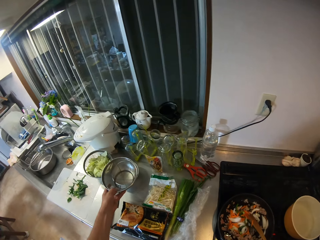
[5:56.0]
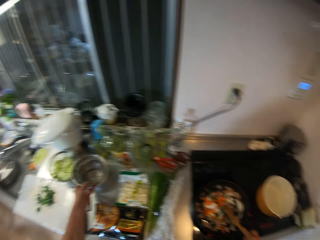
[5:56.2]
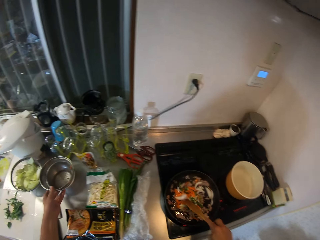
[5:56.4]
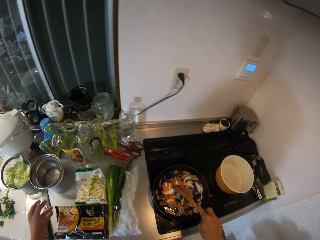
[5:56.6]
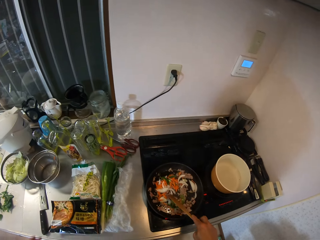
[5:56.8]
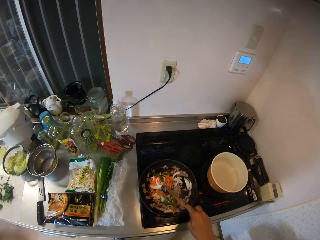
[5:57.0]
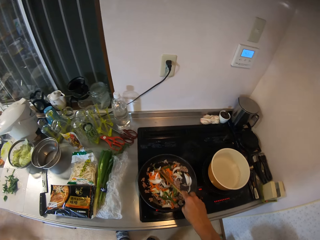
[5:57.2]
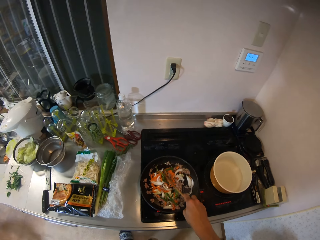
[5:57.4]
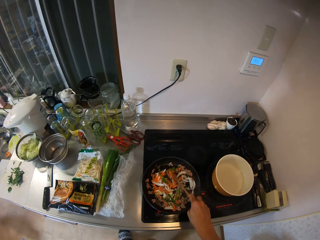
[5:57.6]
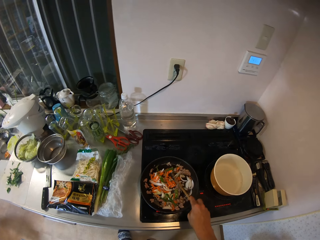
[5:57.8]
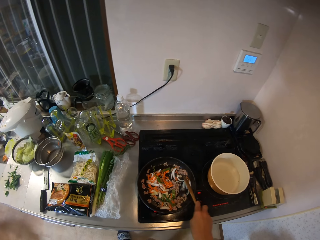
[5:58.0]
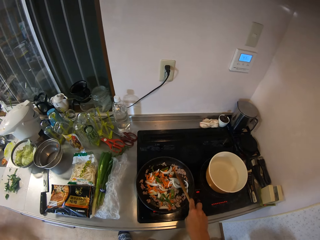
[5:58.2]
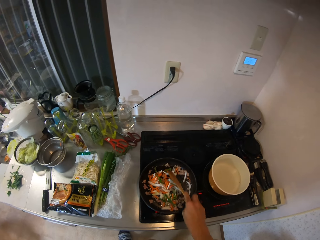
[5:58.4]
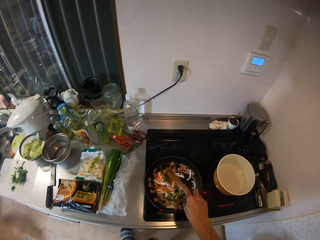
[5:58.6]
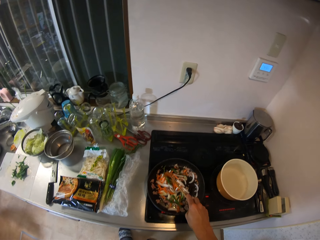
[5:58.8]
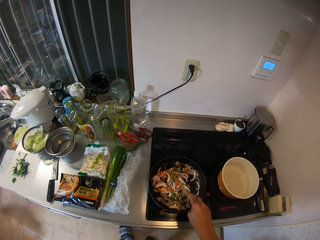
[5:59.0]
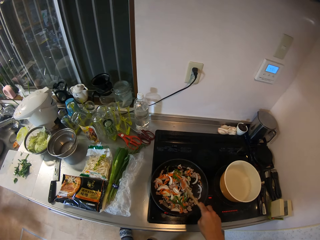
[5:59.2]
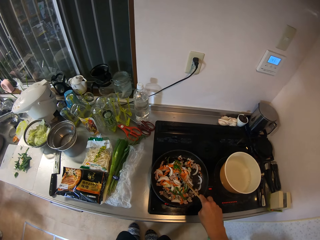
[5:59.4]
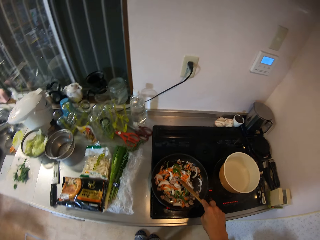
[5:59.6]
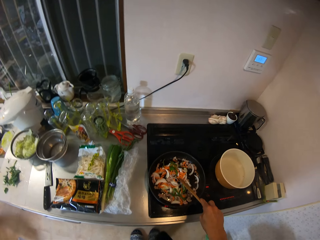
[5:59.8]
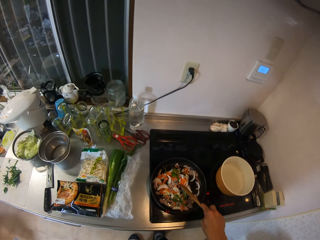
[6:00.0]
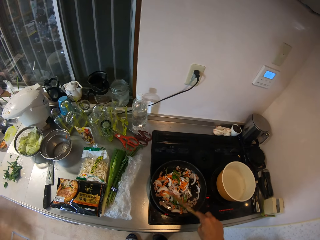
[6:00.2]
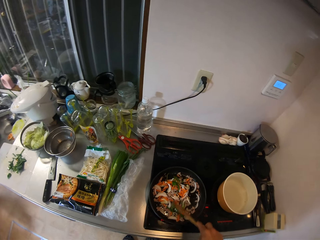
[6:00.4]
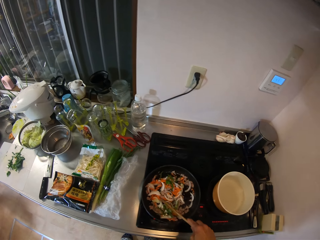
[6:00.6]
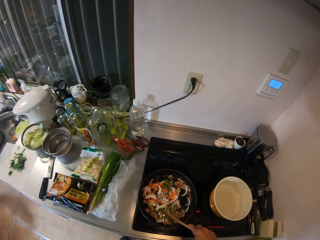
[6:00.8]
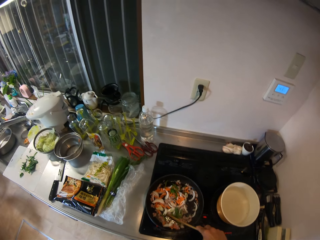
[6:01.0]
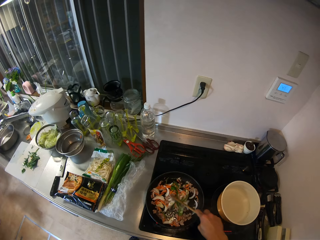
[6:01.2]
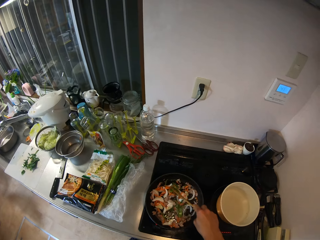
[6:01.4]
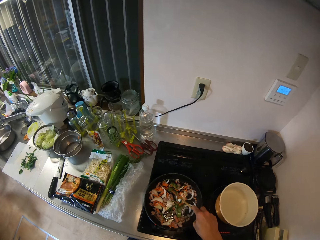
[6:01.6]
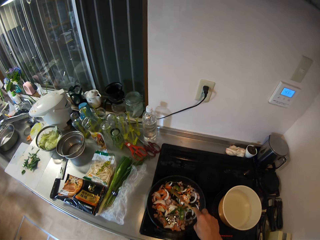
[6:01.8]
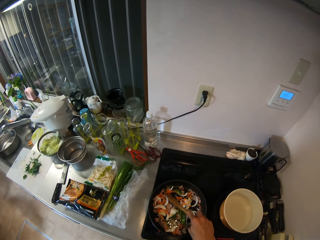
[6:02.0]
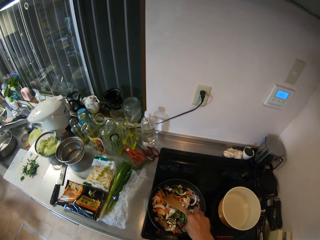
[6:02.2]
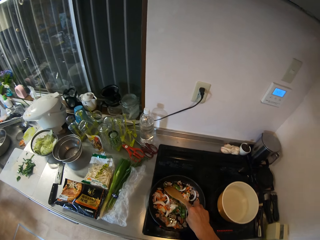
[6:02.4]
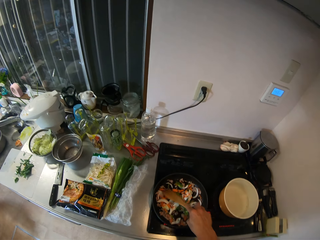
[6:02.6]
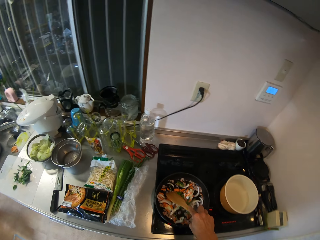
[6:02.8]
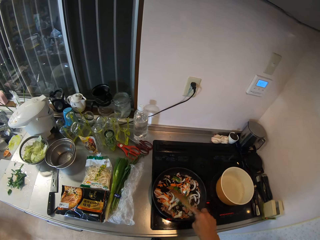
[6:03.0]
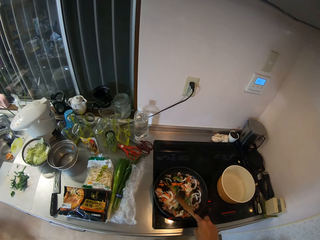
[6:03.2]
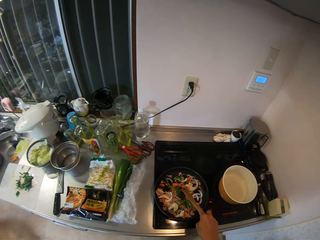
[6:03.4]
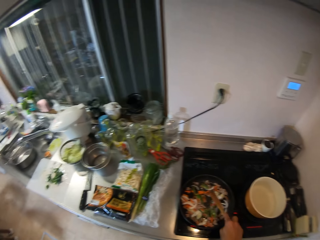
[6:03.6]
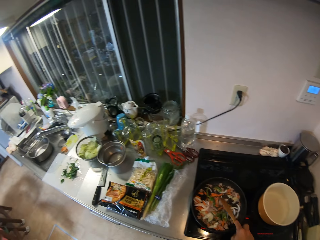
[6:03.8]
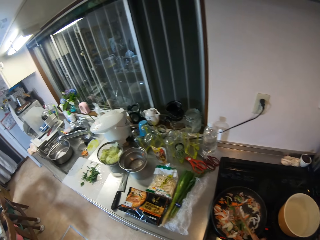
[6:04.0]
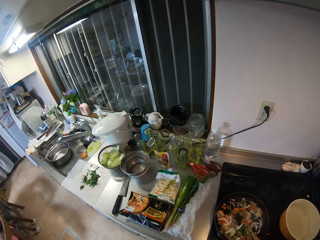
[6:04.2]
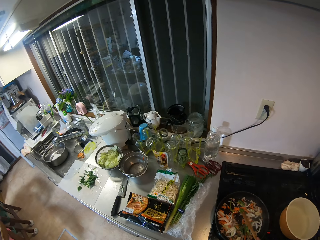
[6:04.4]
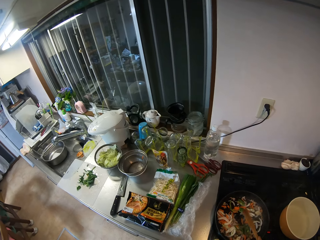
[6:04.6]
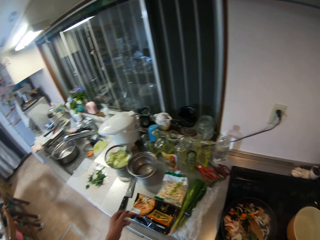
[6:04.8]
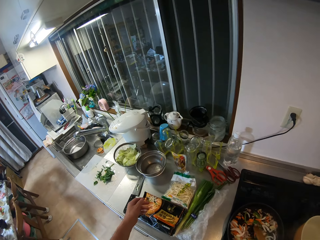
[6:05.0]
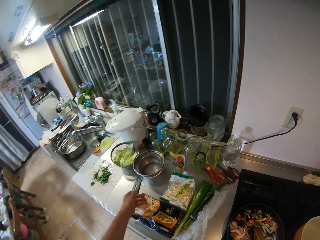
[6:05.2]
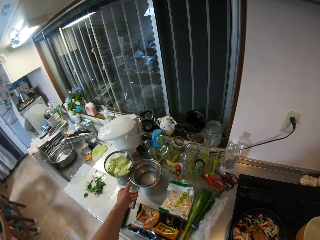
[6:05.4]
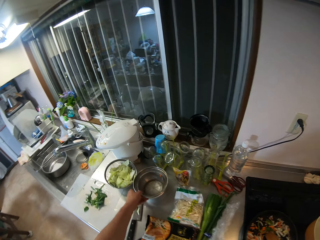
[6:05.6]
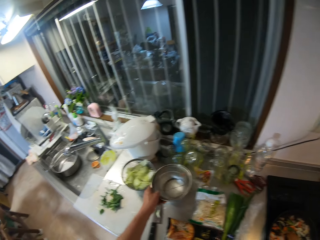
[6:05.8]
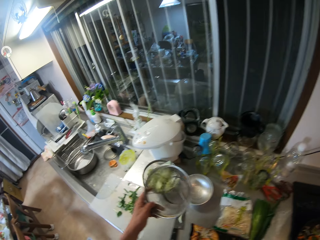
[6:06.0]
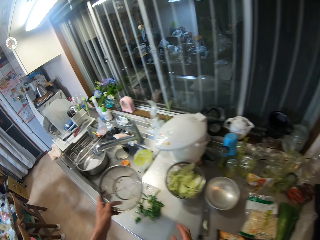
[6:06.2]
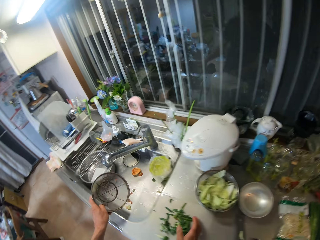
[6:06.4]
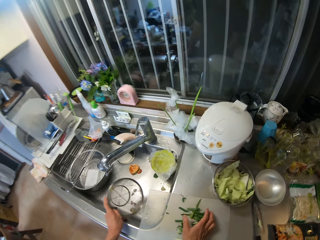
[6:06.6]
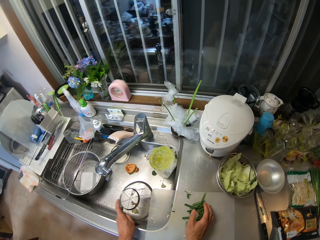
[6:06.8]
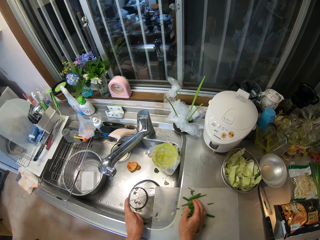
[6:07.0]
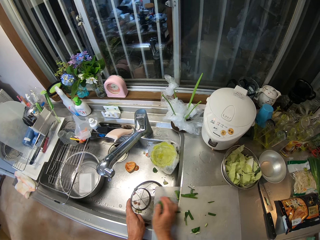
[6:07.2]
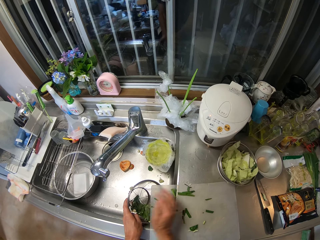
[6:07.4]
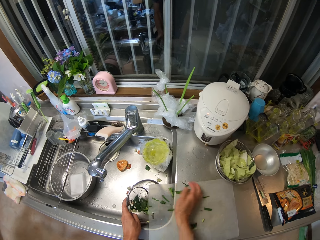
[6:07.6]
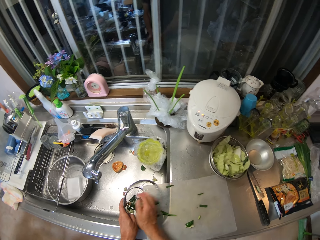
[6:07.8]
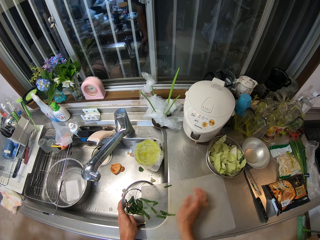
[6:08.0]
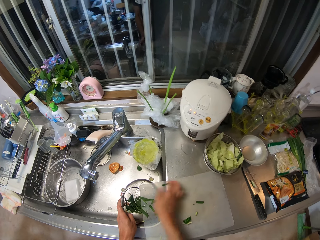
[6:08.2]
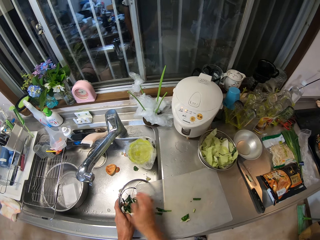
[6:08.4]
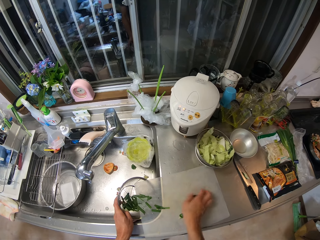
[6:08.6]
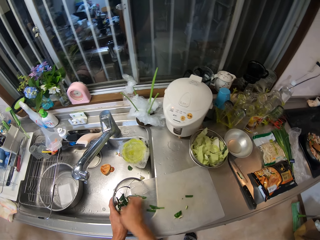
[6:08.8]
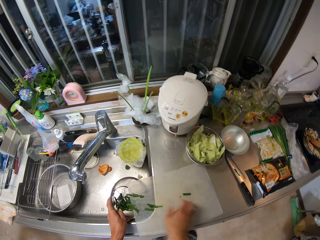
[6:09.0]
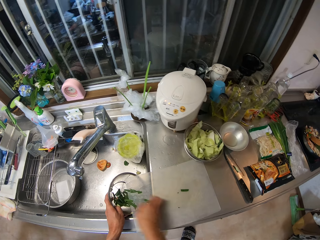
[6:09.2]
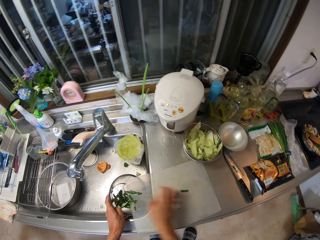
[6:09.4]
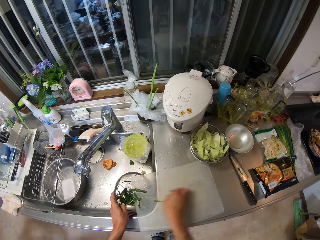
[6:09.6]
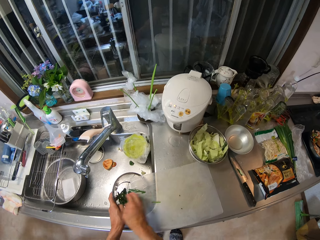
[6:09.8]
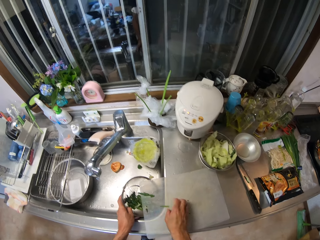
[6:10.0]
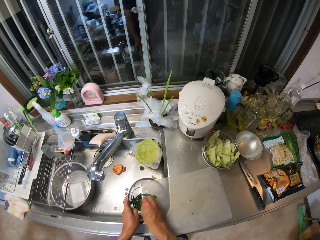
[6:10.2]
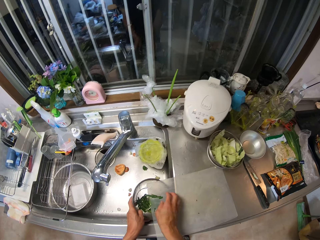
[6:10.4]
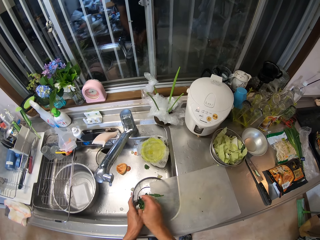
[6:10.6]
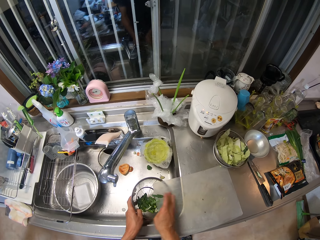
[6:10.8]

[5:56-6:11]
The camera wearer drops back the sieve on the kitchen cabinet. They stir with the spatula. They stir the food. They stir the food again. They pick up the sieve on the kitchen cabinet. They hold the sieve. They pack some vegetables on the cutting board into the sieve.

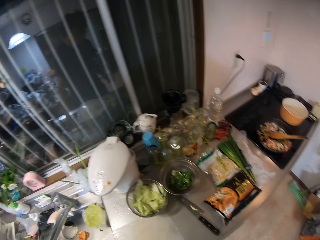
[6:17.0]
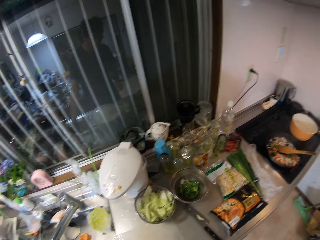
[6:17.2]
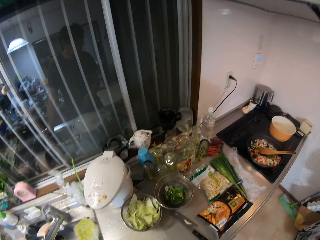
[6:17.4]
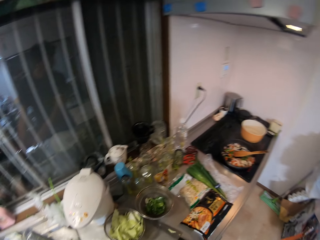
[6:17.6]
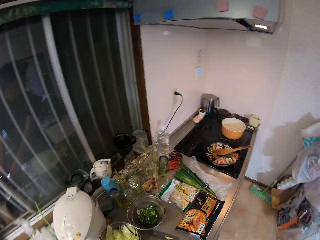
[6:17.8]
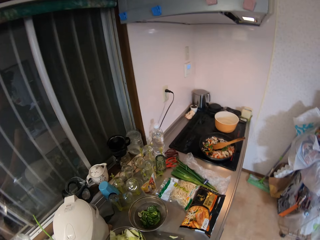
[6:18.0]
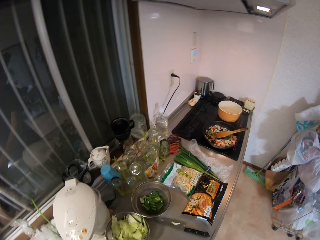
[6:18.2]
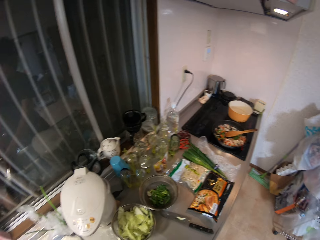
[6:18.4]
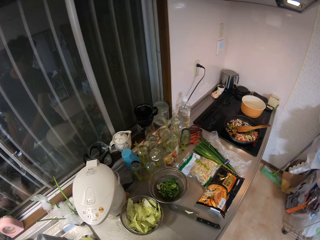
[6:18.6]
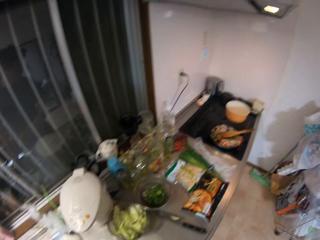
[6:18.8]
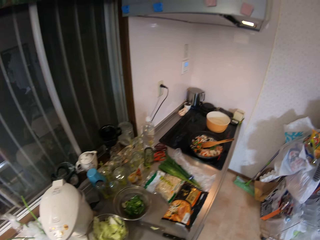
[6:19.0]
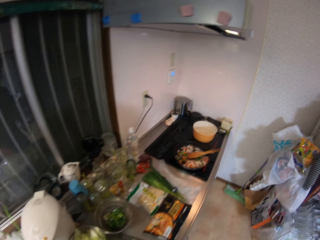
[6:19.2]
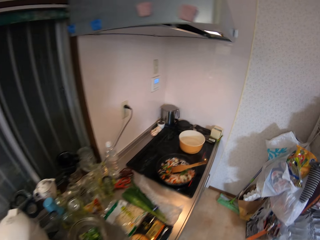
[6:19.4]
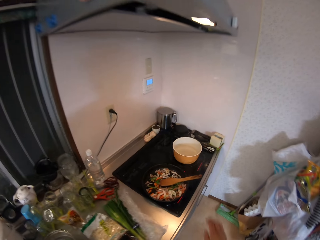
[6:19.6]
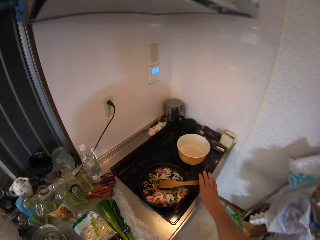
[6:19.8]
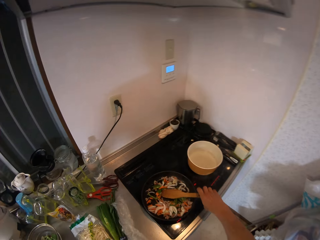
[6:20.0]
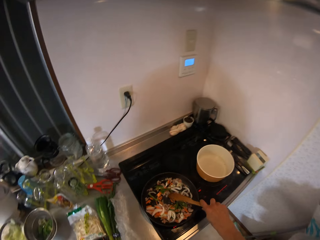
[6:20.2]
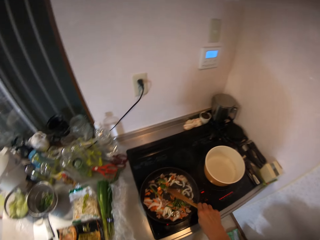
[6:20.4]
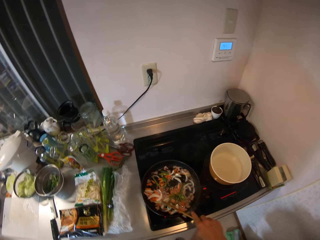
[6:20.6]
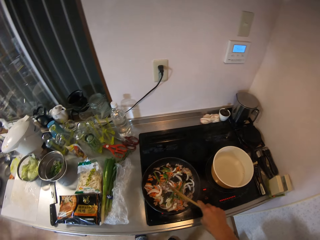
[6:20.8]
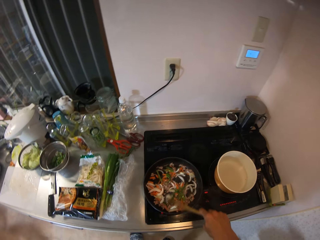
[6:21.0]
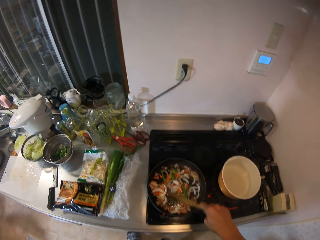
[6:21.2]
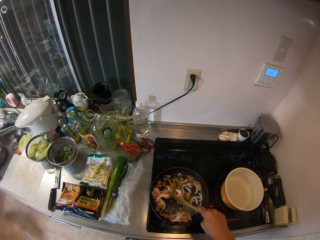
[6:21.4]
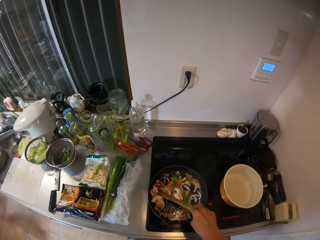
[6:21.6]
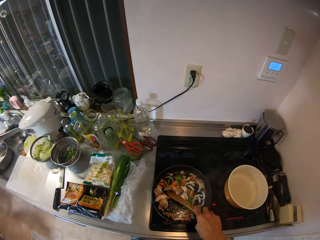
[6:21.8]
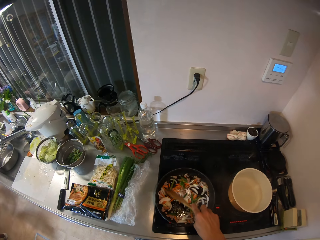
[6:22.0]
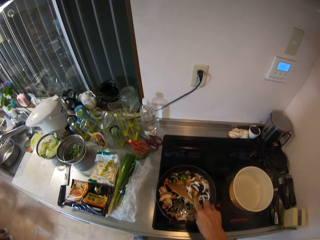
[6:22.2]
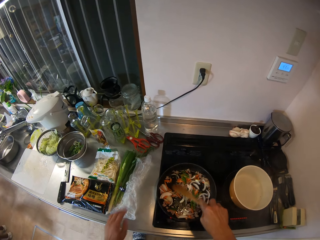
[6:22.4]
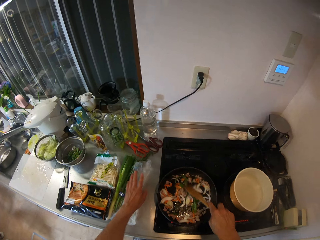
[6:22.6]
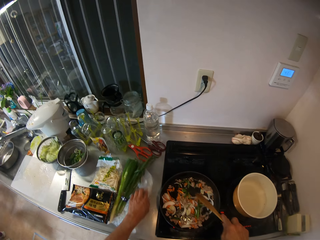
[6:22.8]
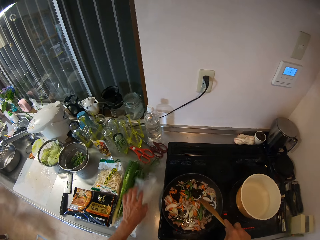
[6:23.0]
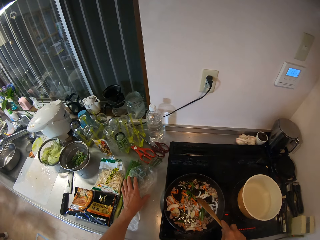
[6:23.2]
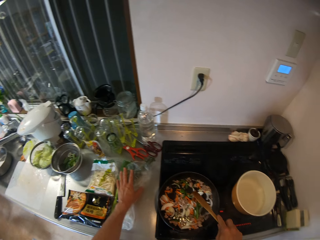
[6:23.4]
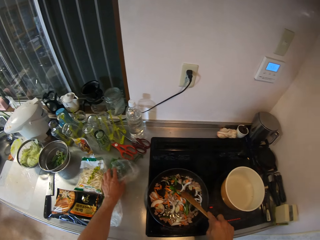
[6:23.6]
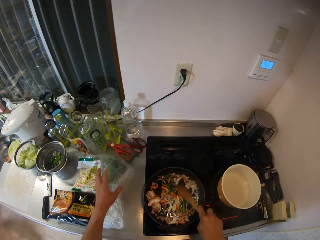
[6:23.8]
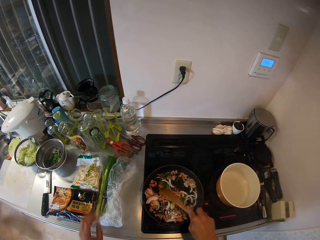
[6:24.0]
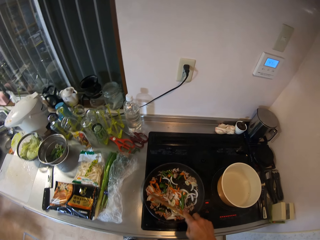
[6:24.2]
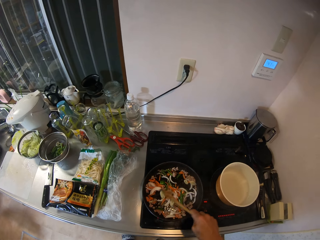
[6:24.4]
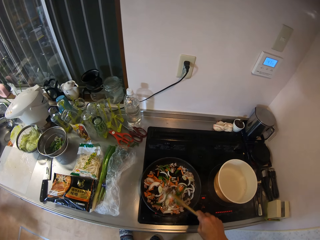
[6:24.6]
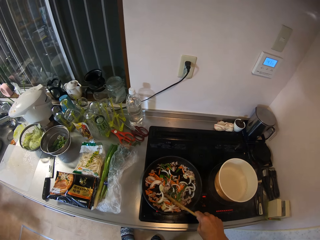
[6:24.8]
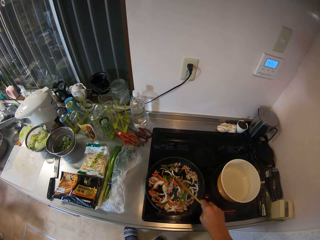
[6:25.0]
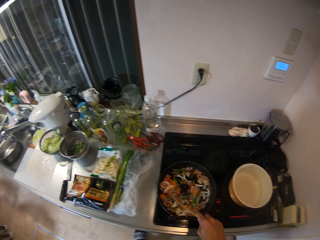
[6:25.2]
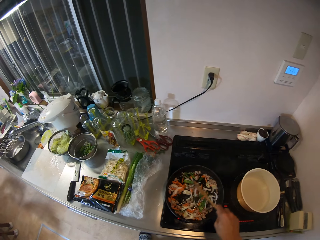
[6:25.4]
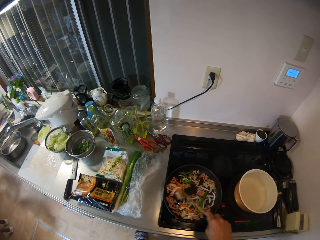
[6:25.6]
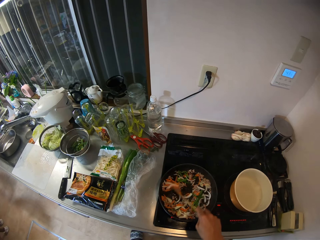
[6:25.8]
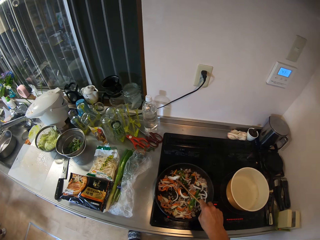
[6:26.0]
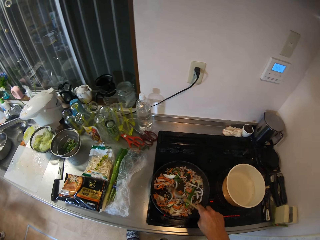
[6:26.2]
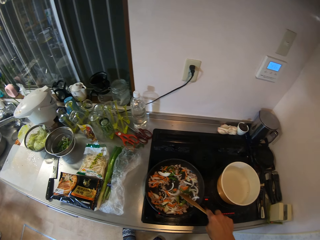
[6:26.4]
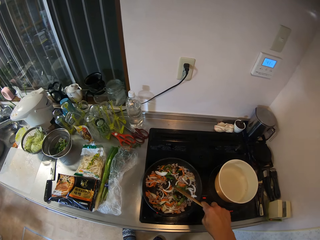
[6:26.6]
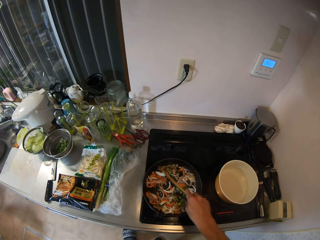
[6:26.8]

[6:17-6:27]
The camera wearer changes direction. They hold a cooking spoon or spatula. They stir the stir fry with the spatula. They stir the food. They adjust a nylon on the kitchen cabinet. They stir the stir fry with the spatula.
